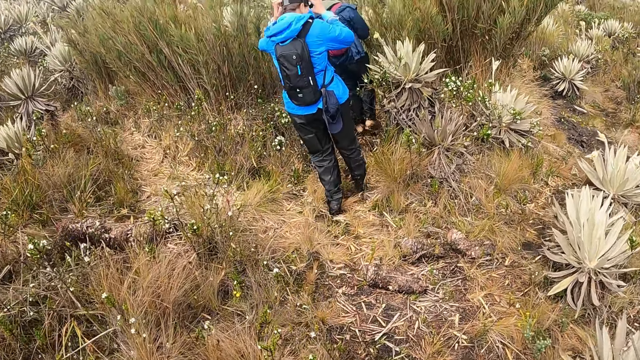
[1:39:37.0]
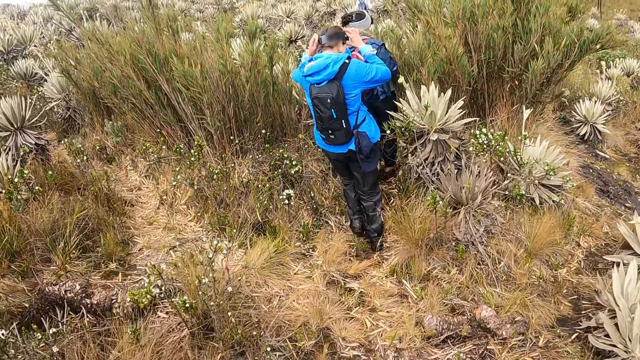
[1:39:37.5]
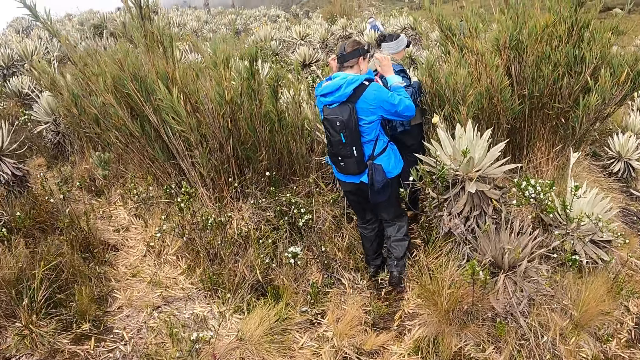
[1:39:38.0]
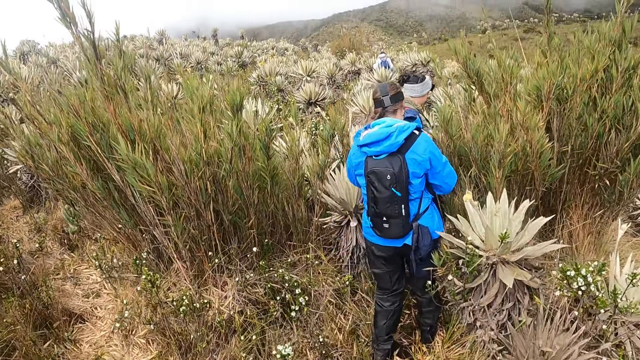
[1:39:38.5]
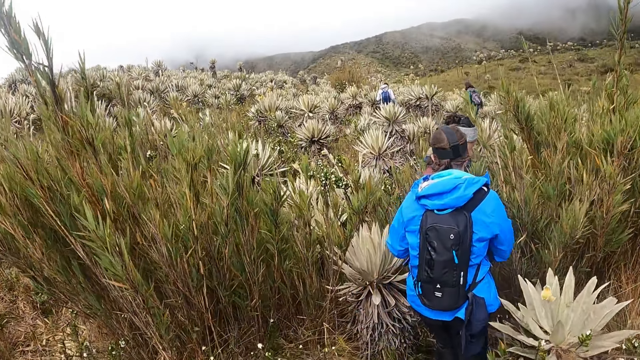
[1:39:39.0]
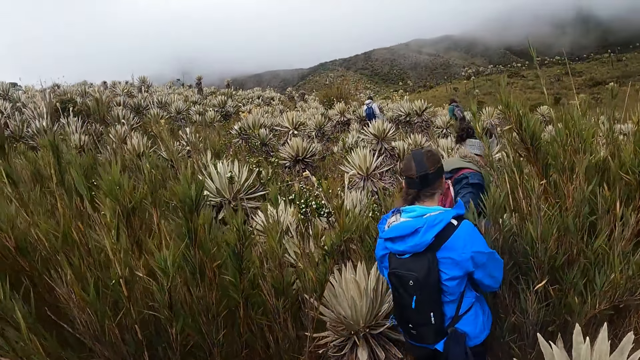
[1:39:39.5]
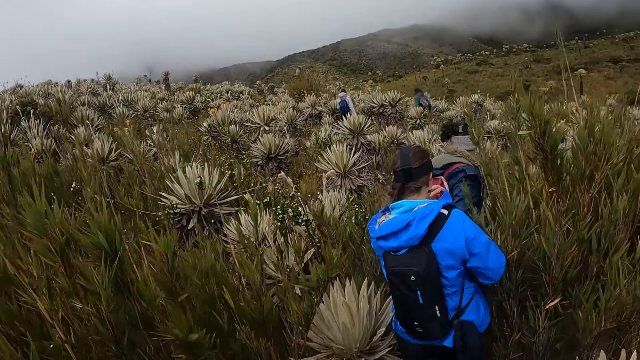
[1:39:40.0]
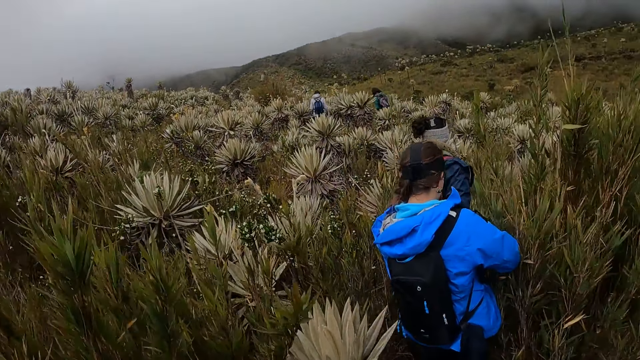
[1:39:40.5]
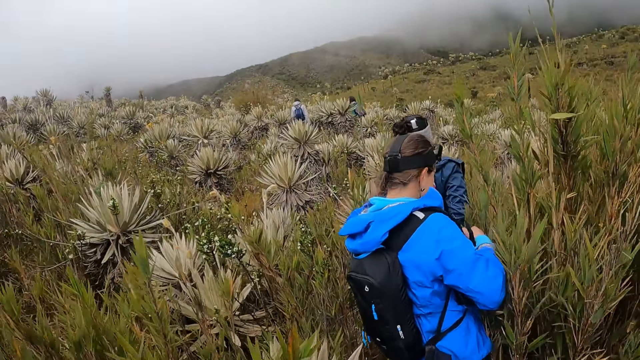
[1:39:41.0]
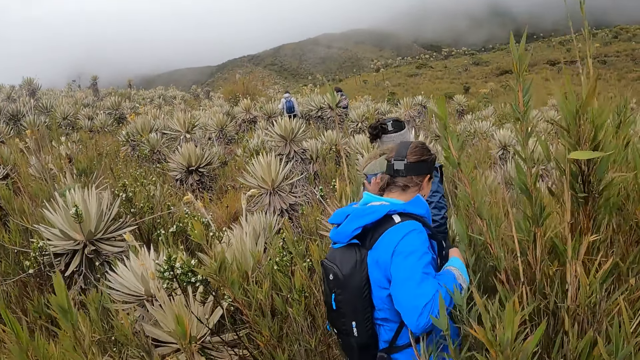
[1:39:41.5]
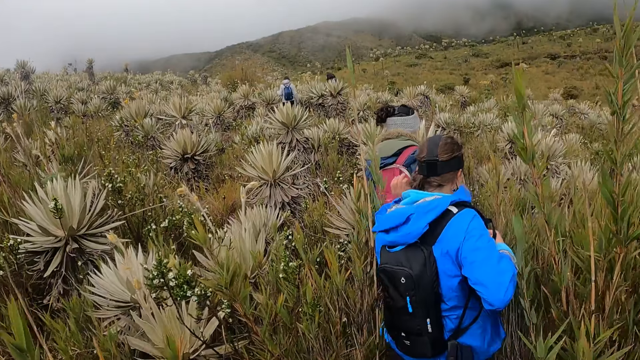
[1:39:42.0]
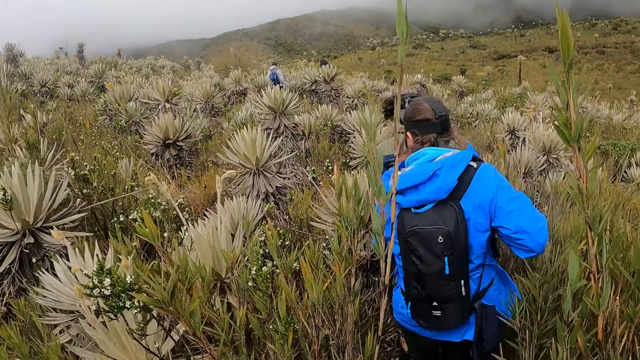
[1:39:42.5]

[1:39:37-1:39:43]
A woman adjusts the camera.

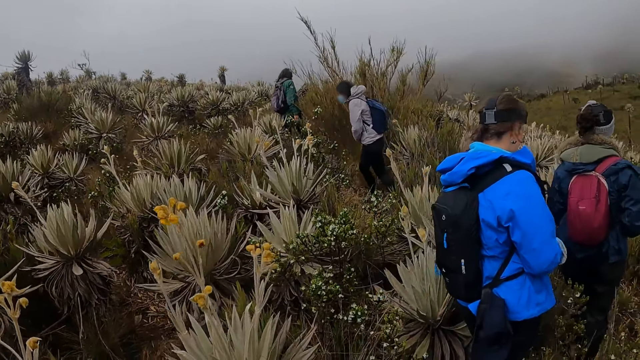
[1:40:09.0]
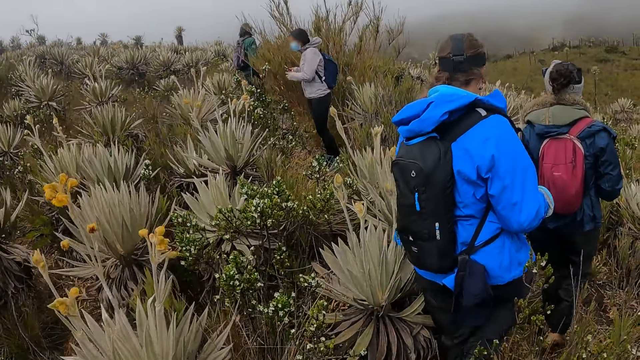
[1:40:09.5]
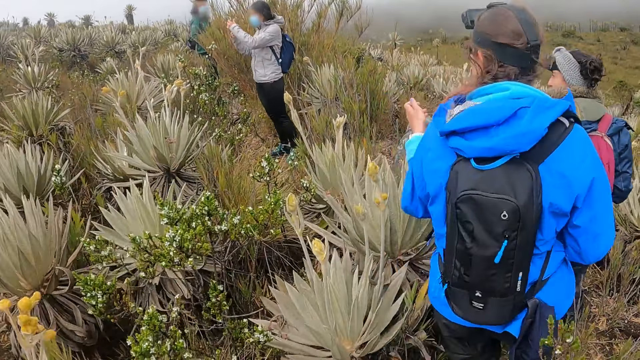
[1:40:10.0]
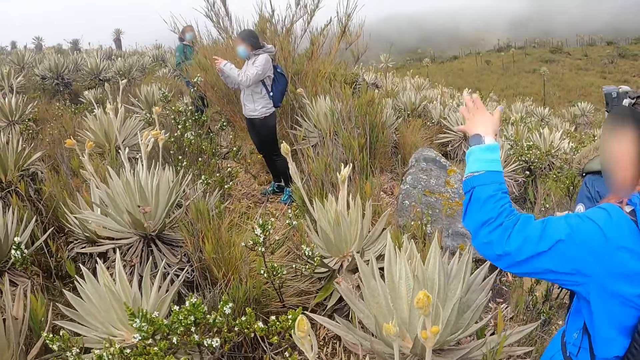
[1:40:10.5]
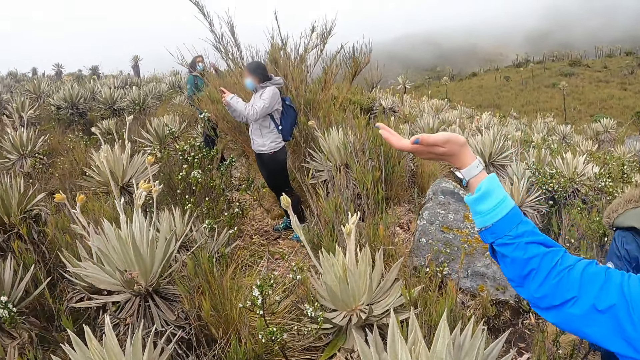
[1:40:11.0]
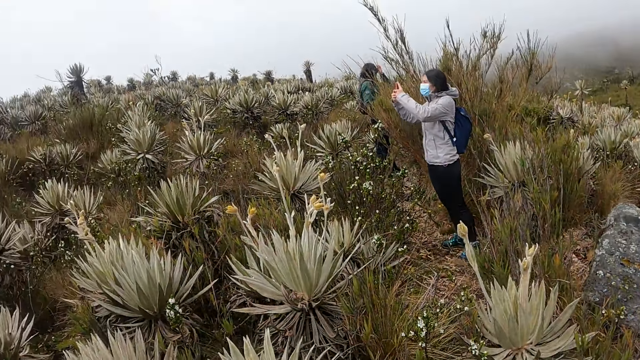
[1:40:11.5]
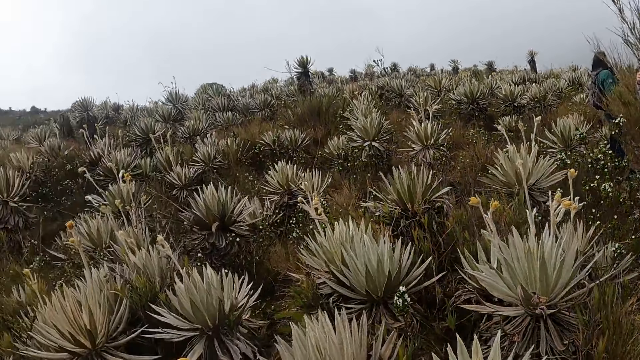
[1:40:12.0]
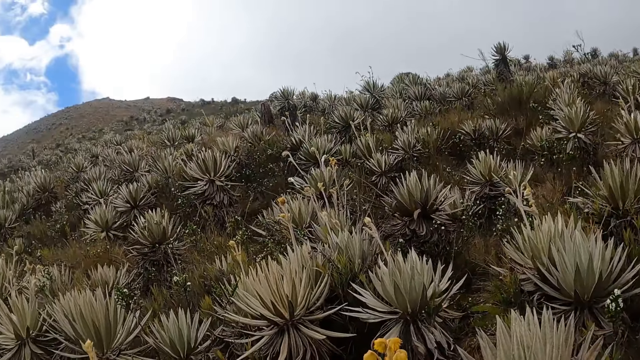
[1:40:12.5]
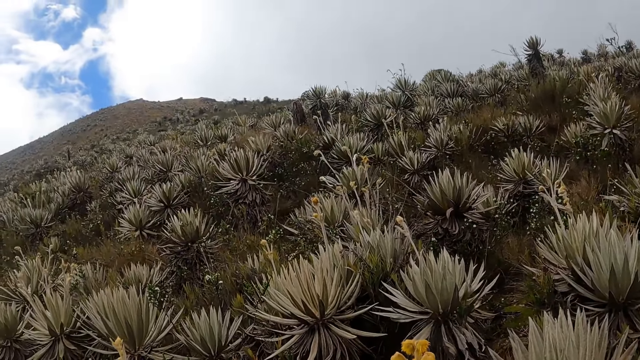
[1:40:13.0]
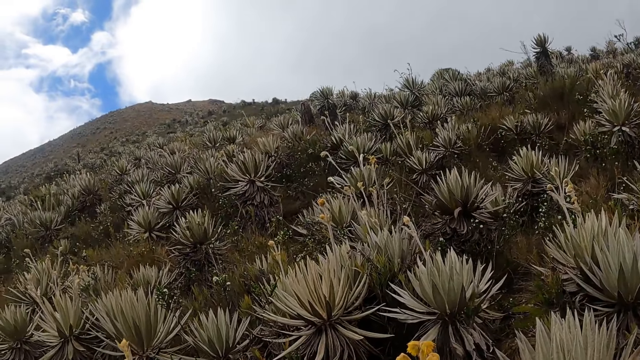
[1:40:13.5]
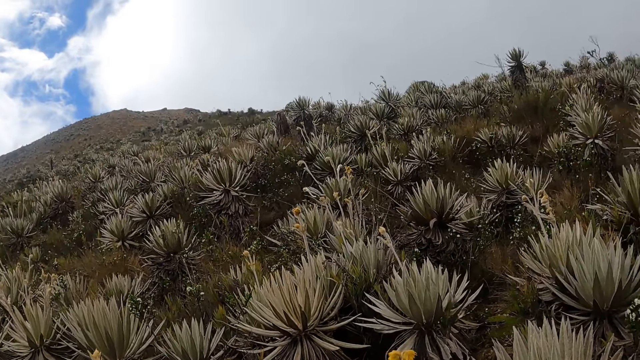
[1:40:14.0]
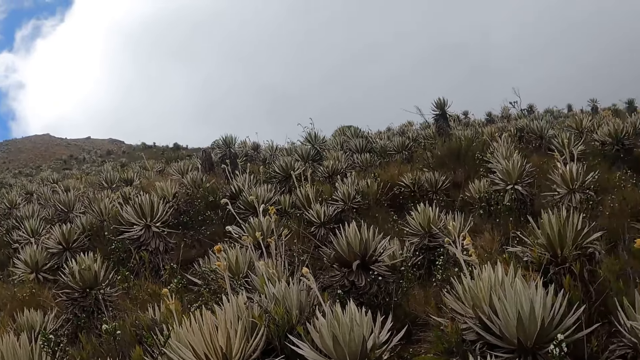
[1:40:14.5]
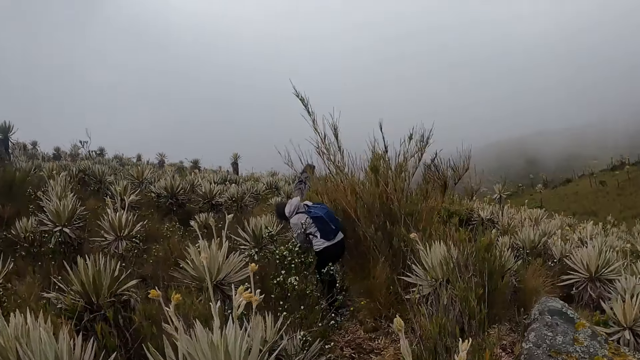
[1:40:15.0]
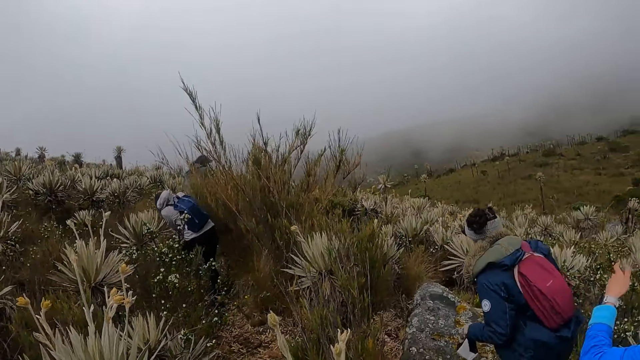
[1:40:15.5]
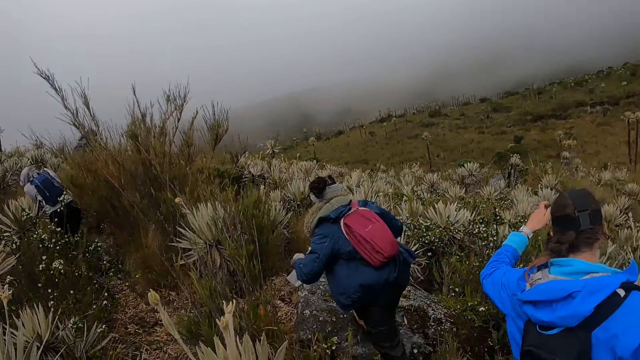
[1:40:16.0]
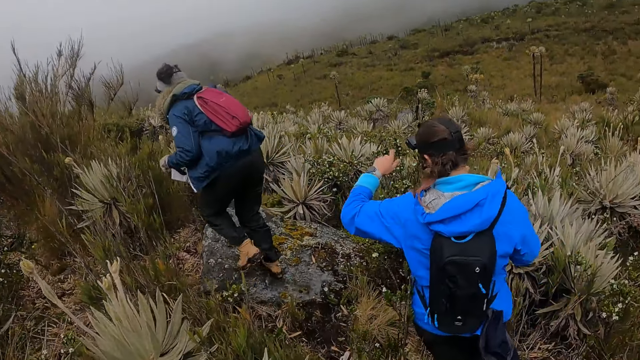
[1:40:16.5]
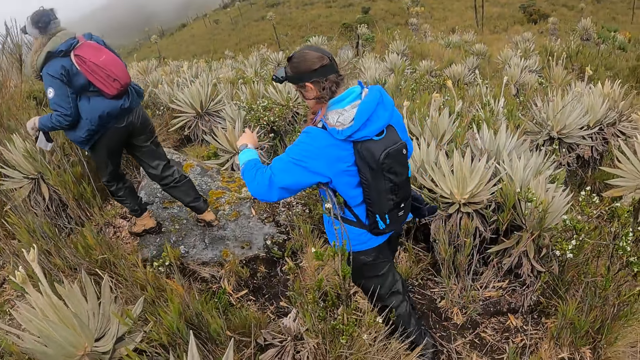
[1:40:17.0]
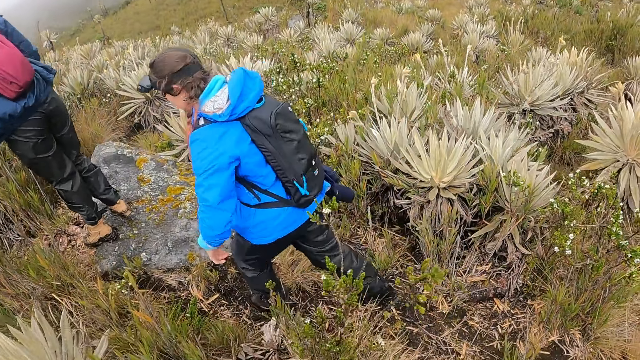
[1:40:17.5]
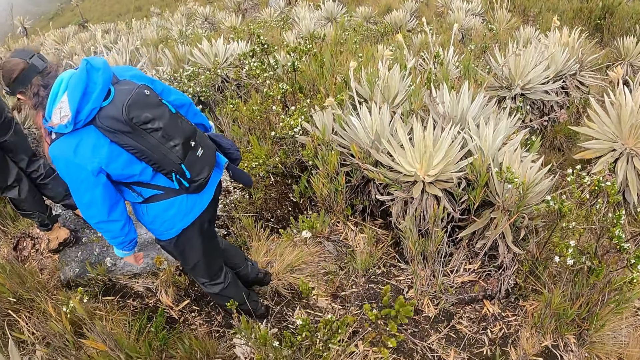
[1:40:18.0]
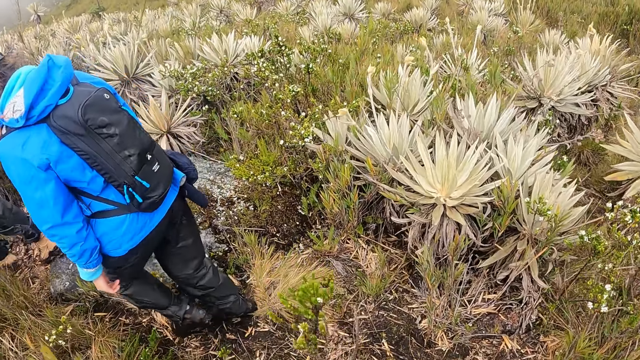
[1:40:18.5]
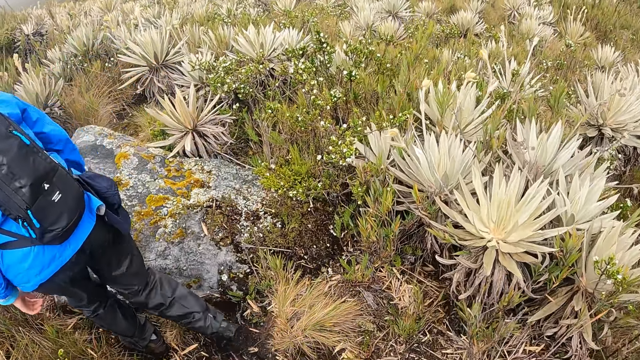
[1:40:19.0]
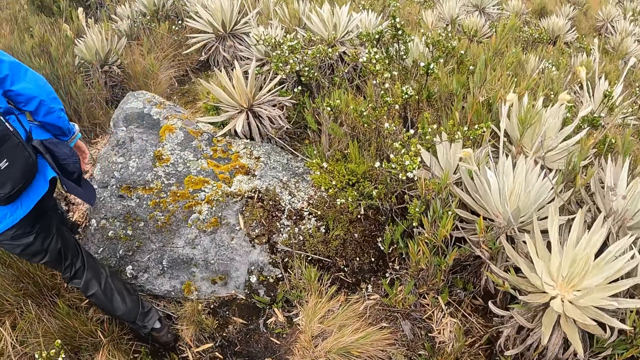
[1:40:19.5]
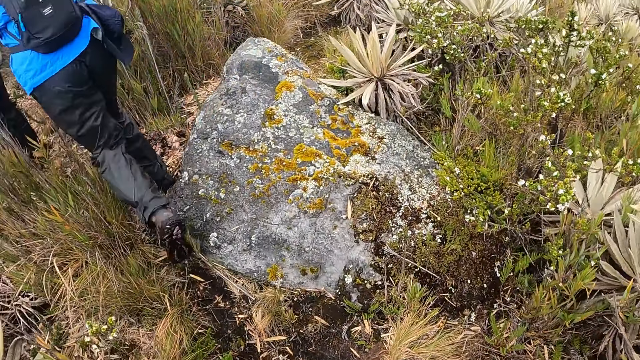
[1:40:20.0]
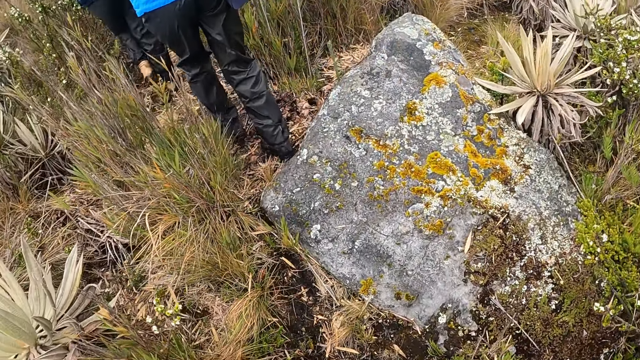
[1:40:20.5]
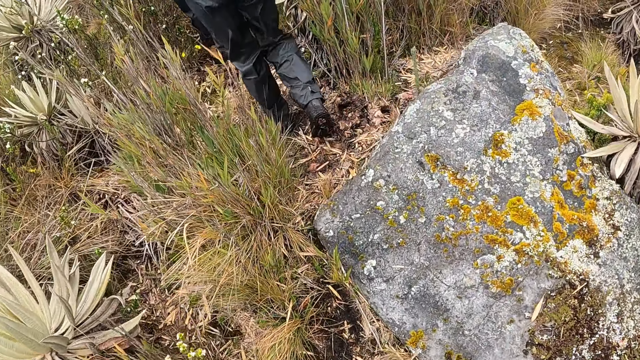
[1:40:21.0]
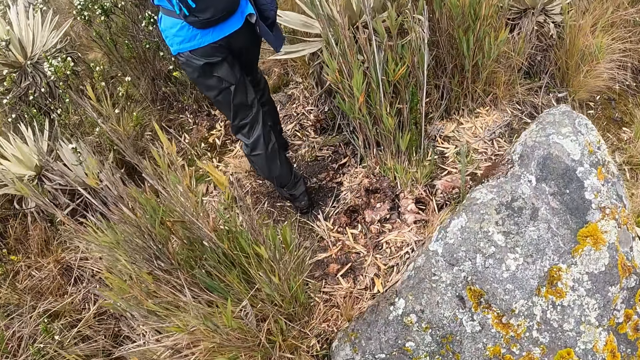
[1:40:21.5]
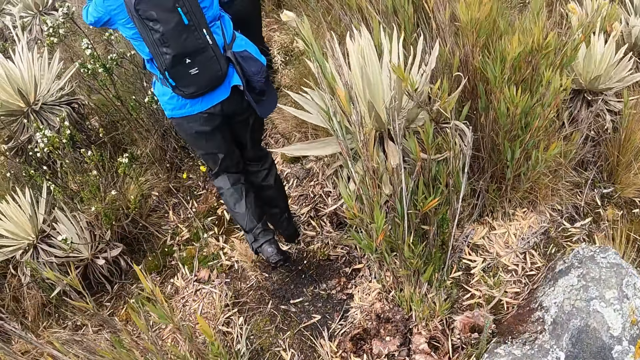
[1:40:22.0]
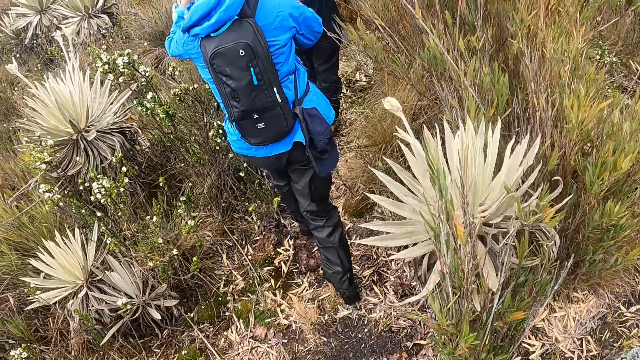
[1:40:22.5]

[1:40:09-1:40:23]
A woman does a hand gesture. Another woman uses the phone. The camera wearer looks around. They walk through the plants with the women.
